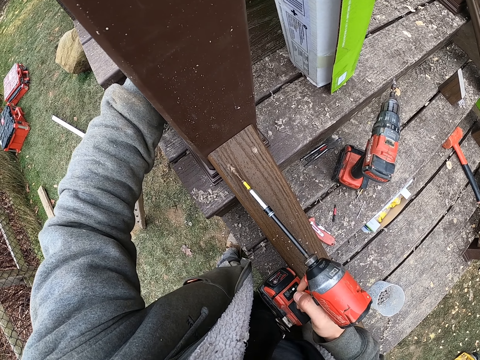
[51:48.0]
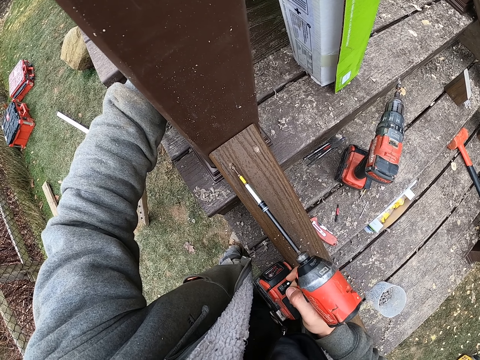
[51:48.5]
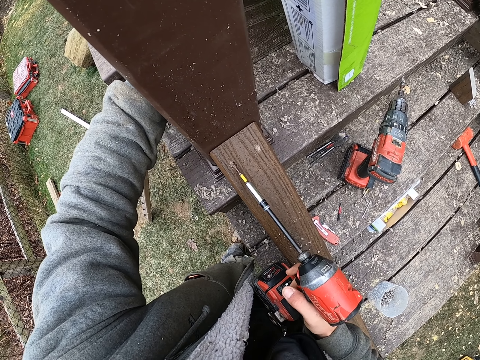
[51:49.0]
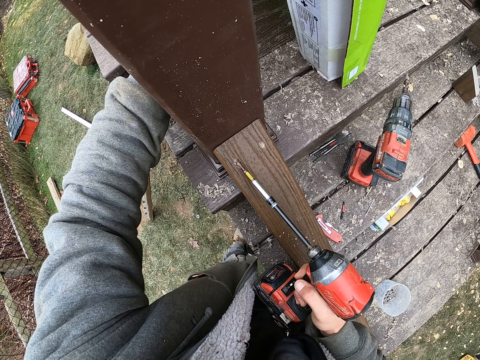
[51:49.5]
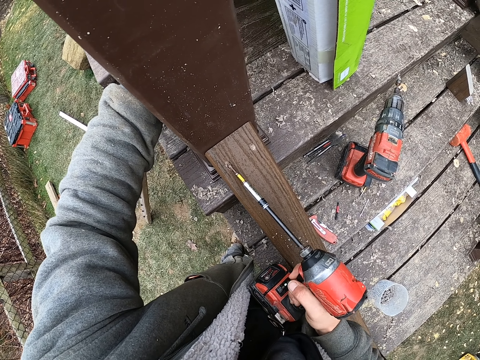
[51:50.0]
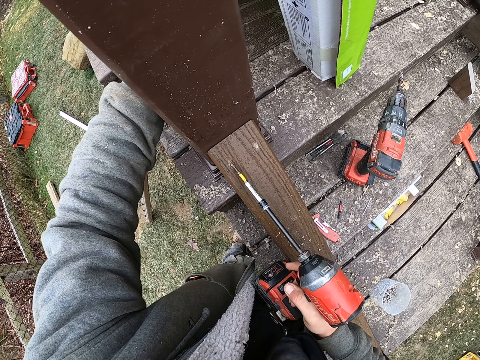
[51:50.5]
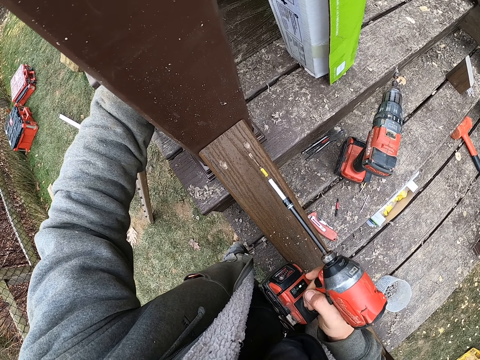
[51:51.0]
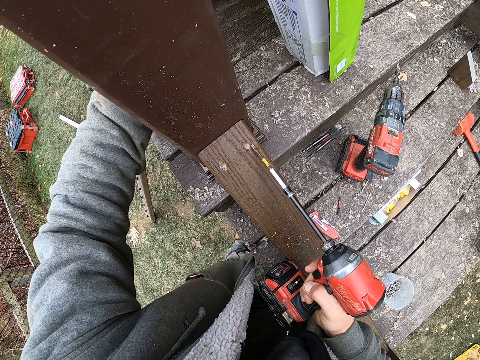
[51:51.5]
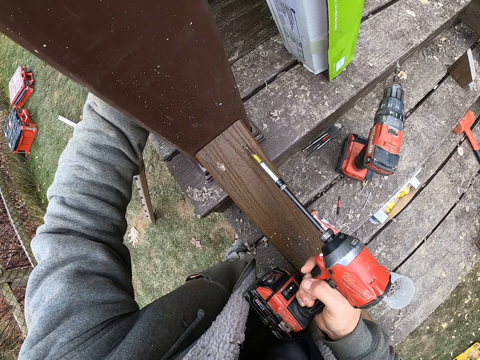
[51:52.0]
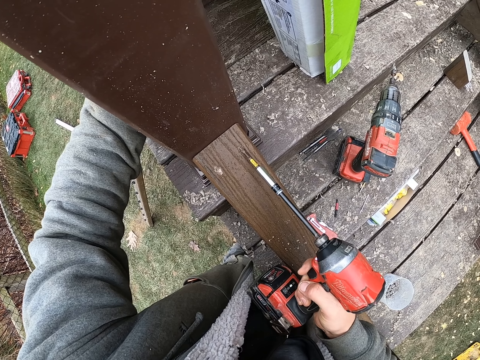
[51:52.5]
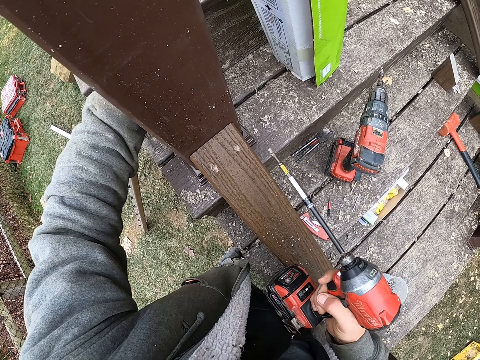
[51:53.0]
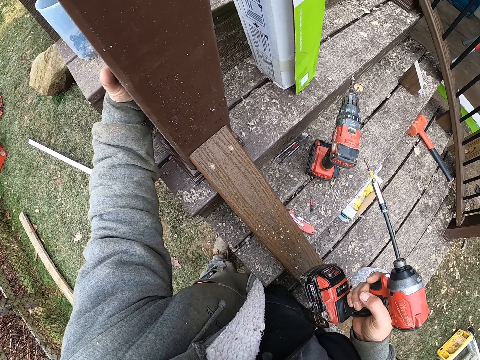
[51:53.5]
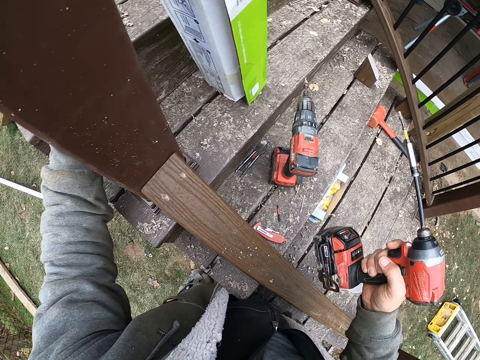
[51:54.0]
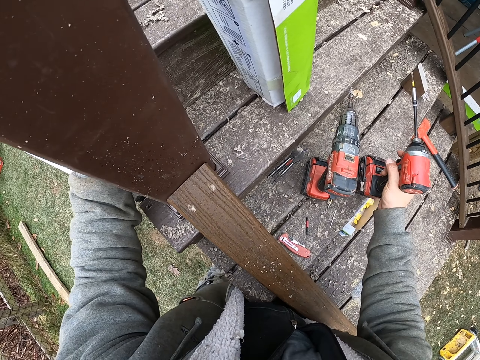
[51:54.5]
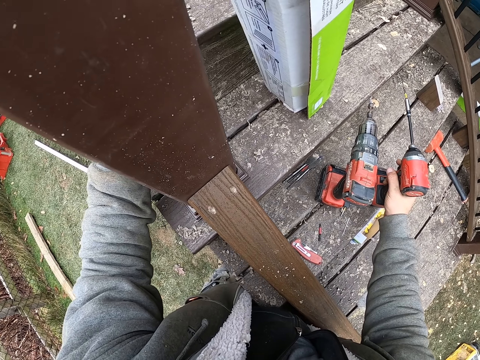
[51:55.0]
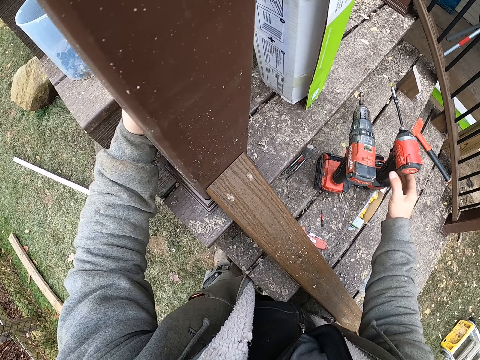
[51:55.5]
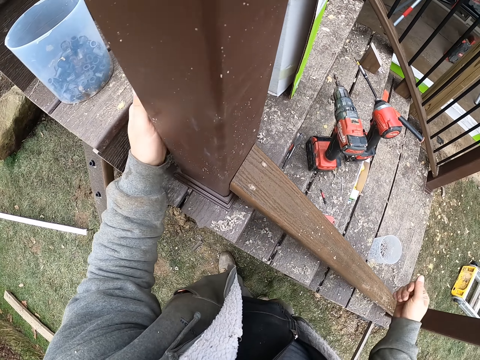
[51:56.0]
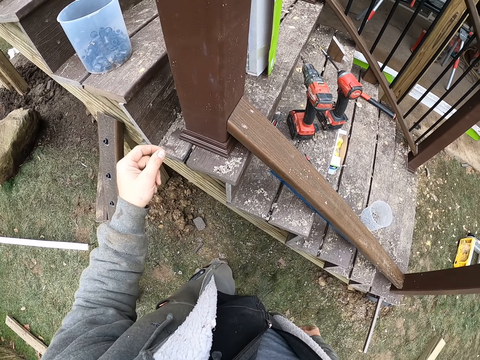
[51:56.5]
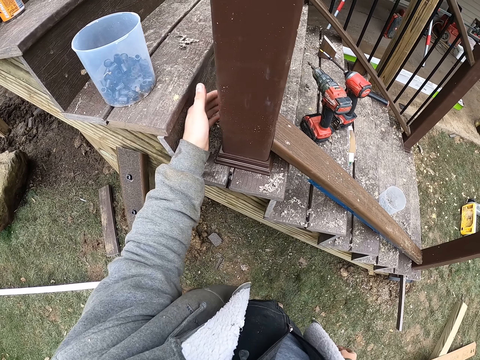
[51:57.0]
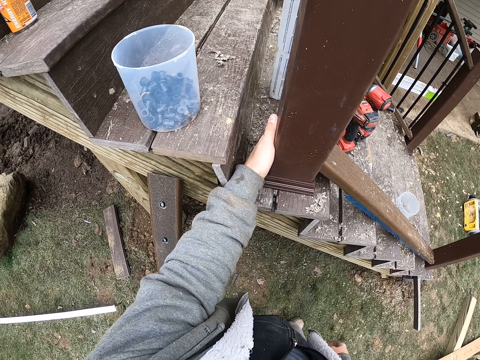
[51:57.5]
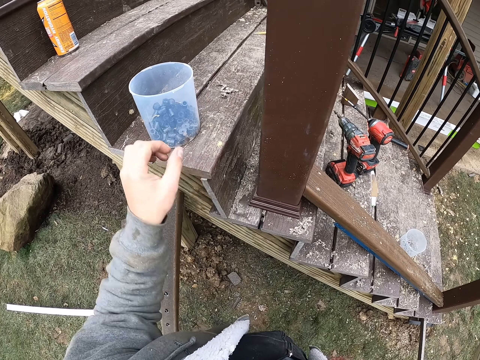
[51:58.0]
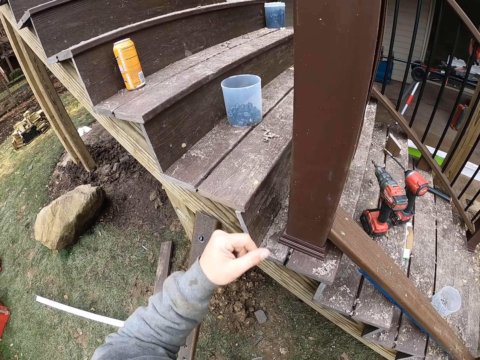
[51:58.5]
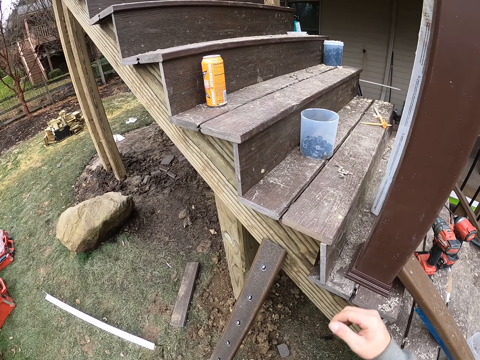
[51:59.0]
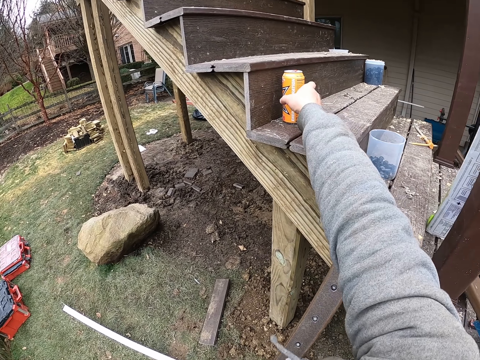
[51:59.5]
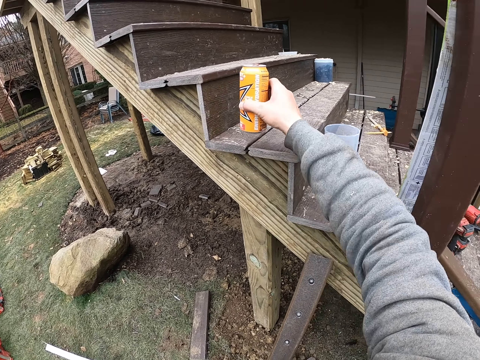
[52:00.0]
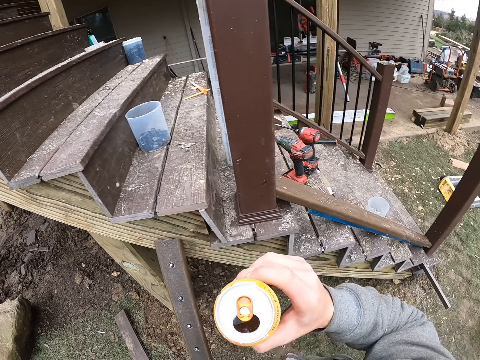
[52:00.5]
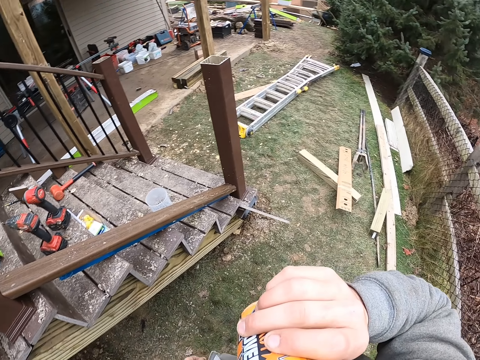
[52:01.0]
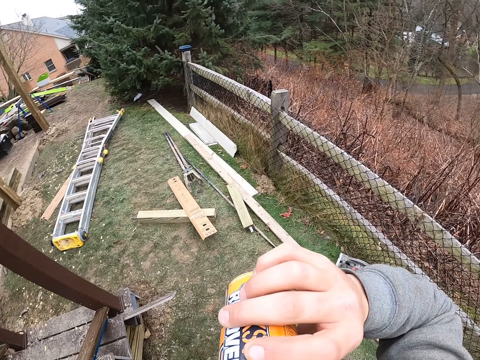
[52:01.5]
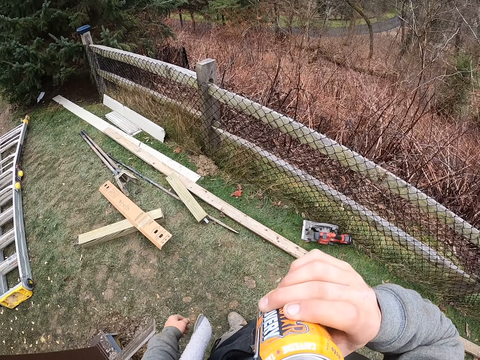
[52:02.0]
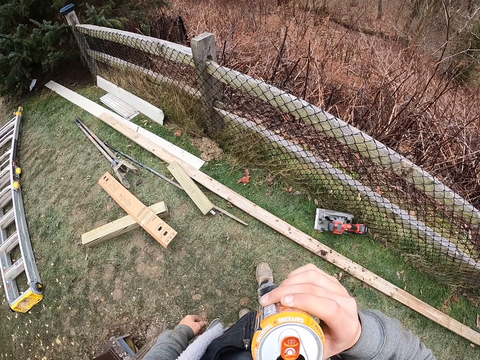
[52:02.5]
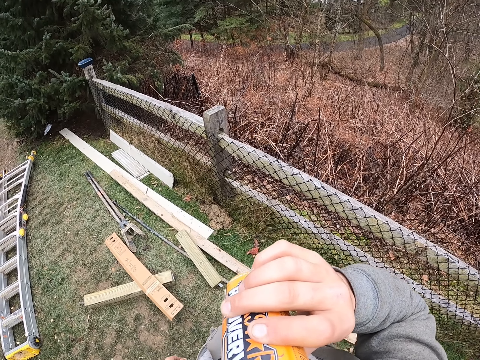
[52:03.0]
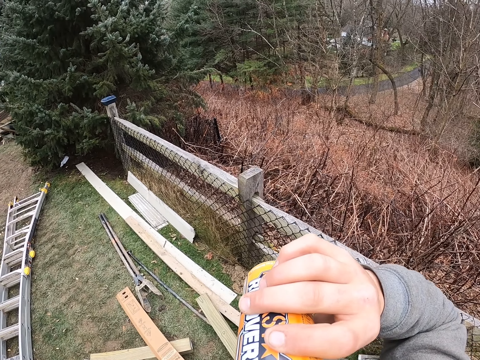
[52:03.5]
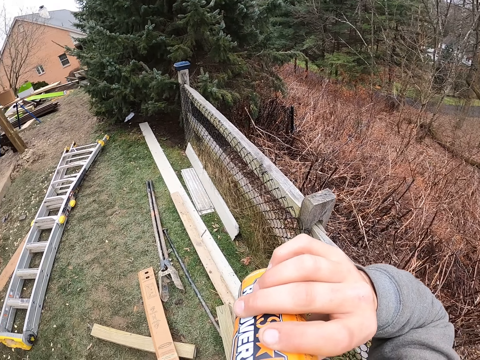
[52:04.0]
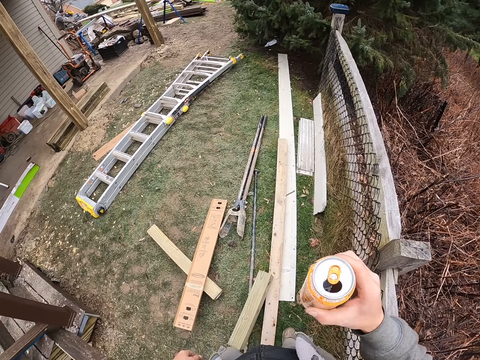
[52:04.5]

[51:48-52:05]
The camera wearer drills a screw with an electric screwdriver. They make a hole using the drill. They place the electric screwdriver on the wood, raise the right hand and touch the wood. They pick up a can with drink with the right hand. They look around and drink from the can in the right hand.

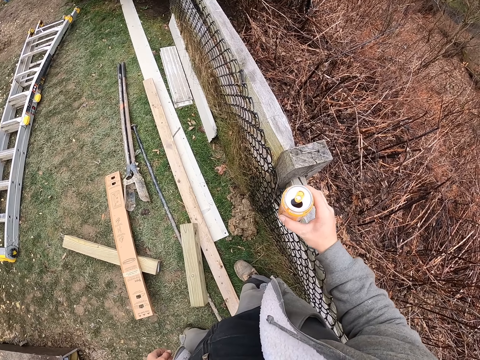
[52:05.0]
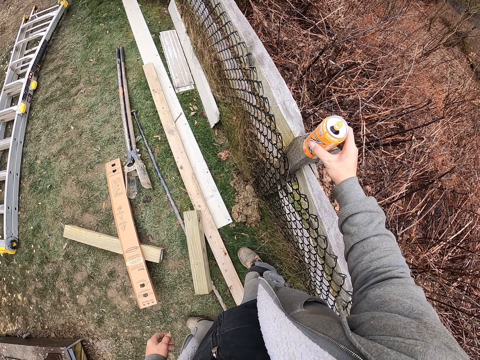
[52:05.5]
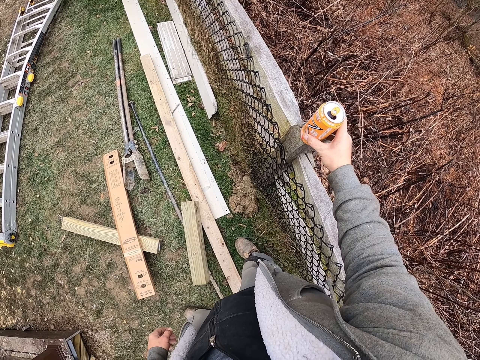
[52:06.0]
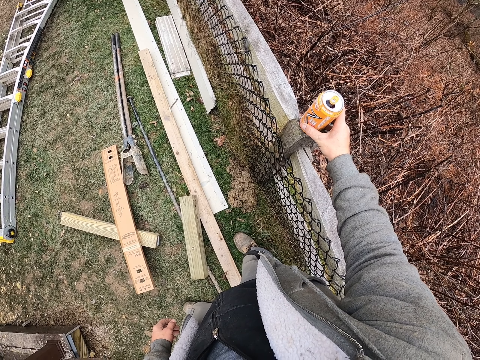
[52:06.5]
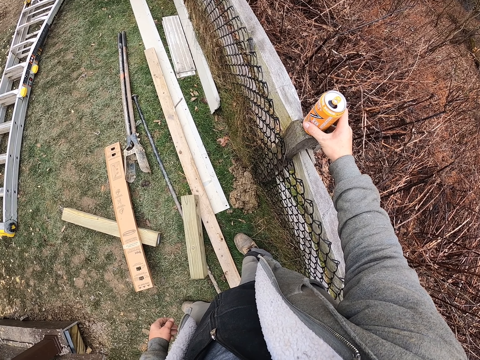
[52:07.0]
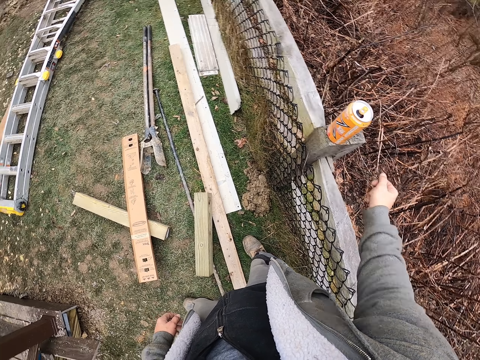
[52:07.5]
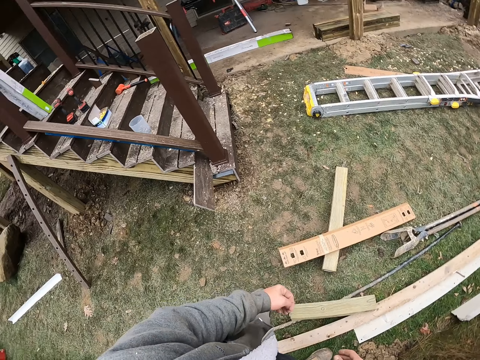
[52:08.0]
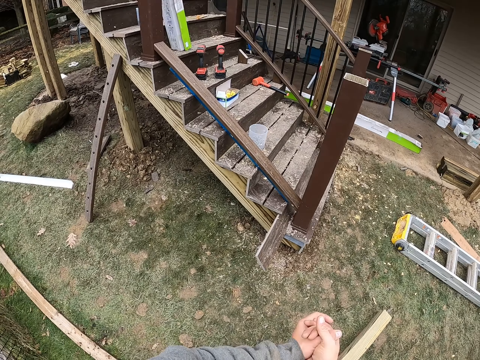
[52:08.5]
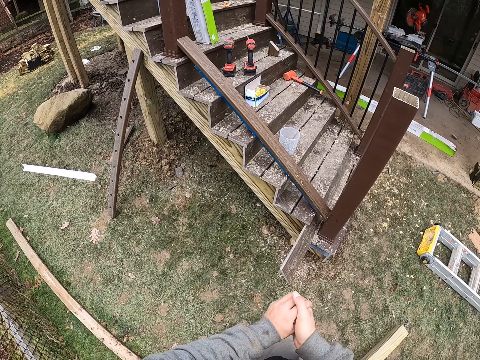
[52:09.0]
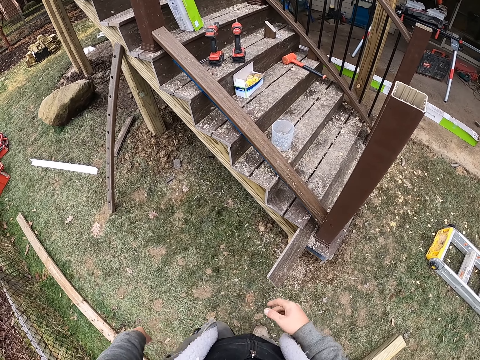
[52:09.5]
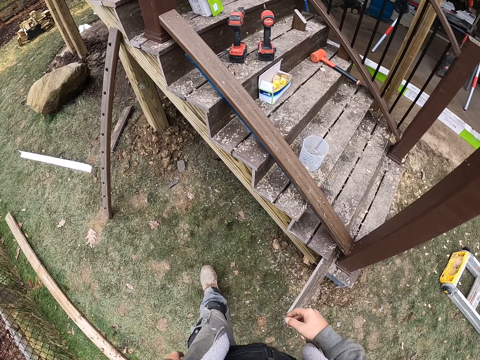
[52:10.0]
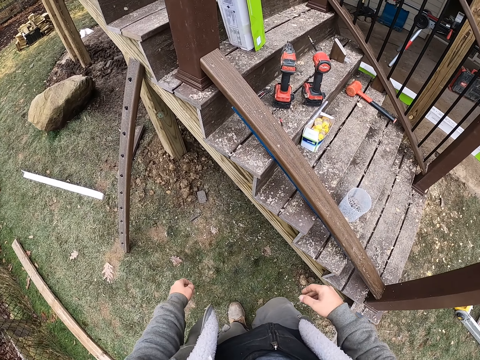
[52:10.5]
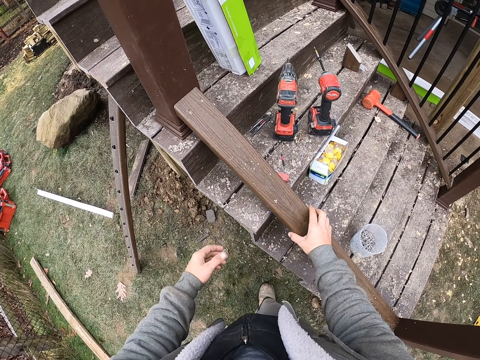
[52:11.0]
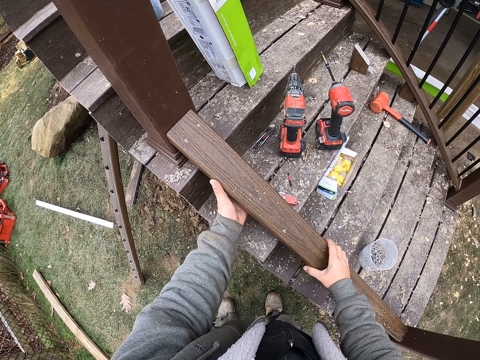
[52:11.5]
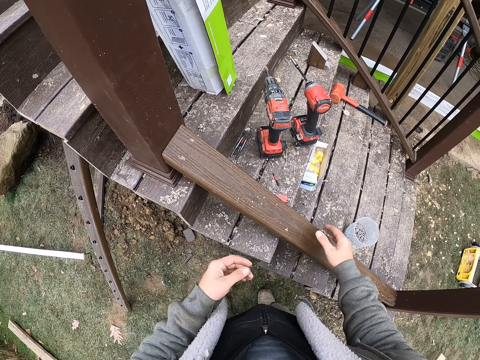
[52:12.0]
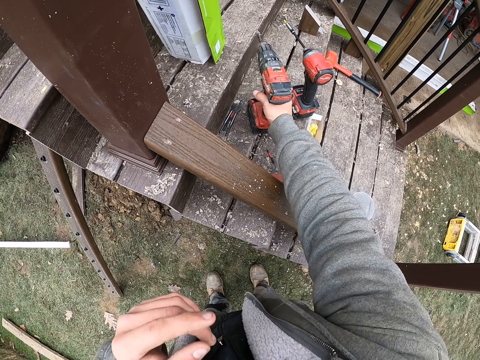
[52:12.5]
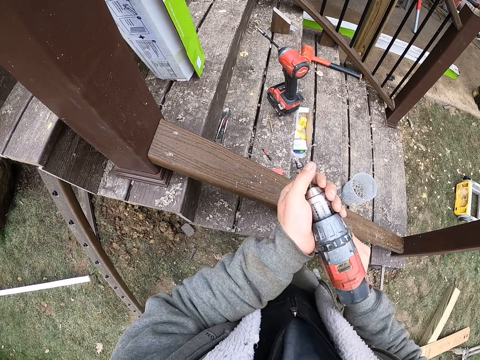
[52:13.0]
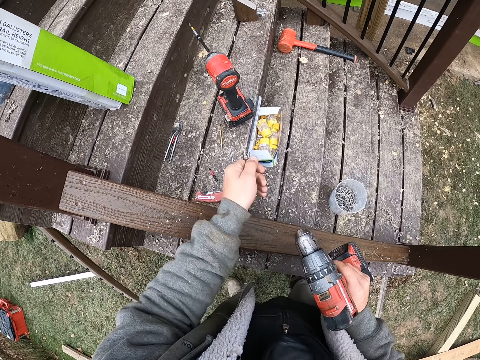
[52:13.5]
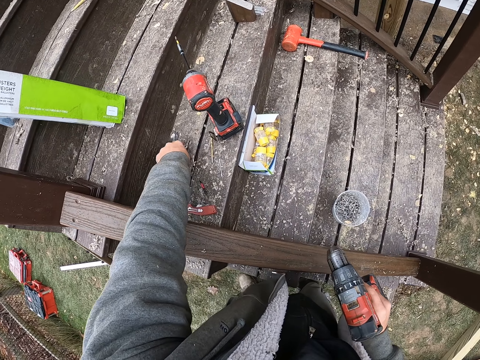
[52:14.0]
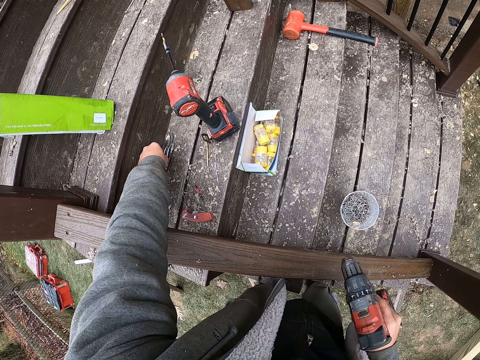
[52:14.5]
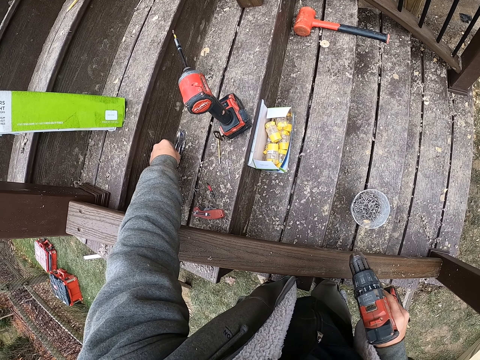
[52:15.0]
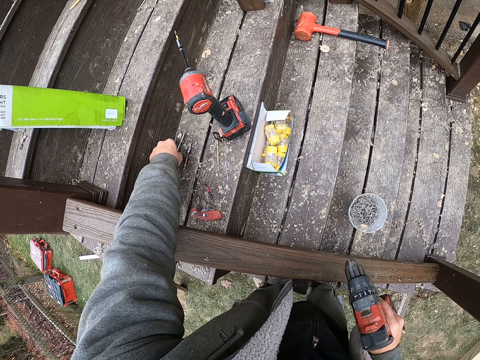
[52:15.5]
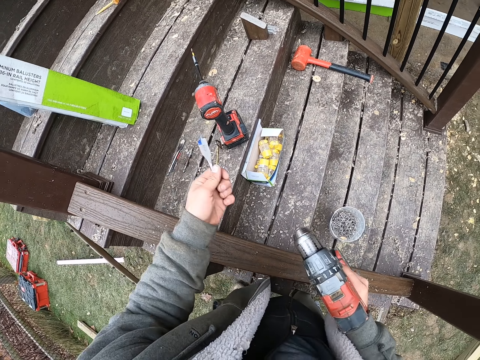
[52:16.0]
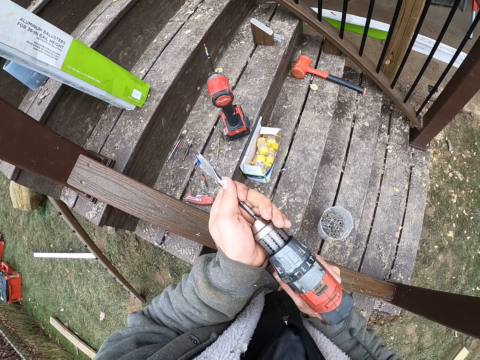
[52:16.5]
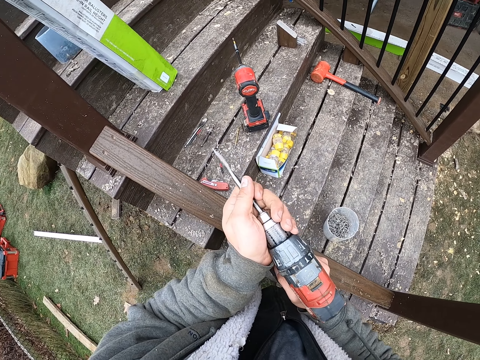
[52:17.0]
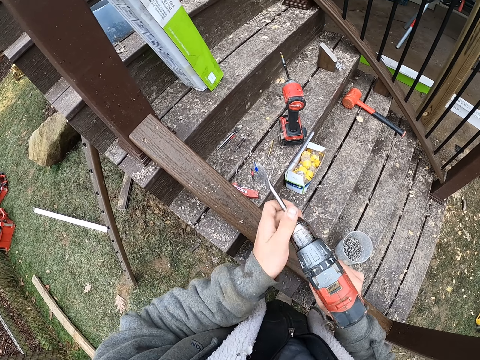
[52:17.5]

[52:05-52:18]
The camera wearer places the can on the pole. They look around, walk around and touch the wood. They pick up a driller with the right hand. They hold the driller with both hands. They remove the screw from the drill. They put the screw down. They pick up a pin with the left hand. They insert the pin in the driller.
